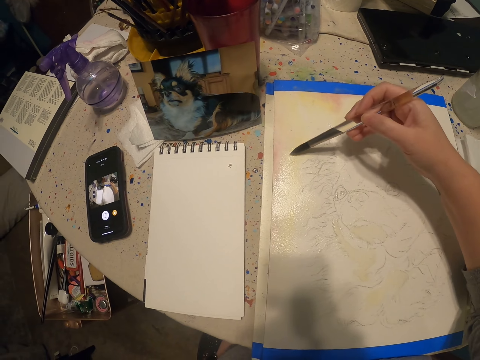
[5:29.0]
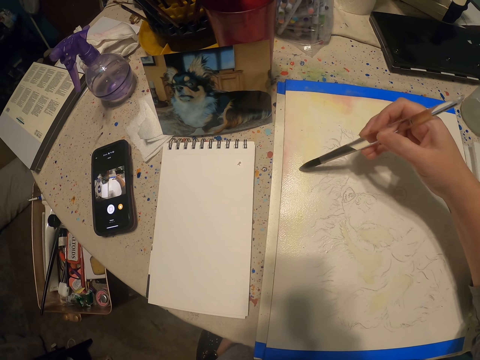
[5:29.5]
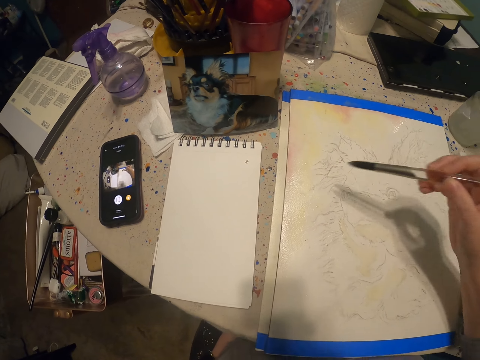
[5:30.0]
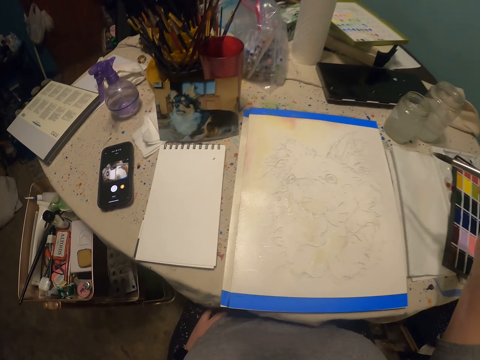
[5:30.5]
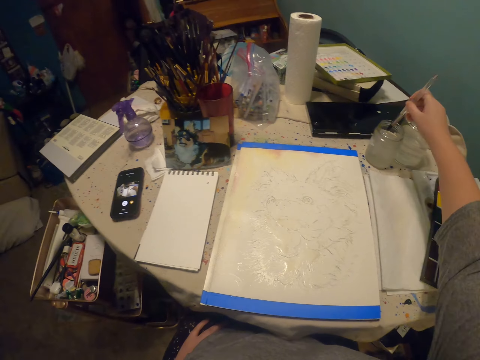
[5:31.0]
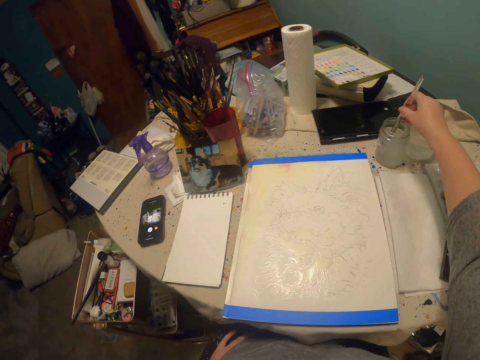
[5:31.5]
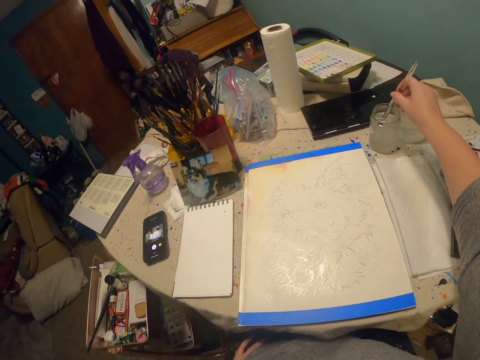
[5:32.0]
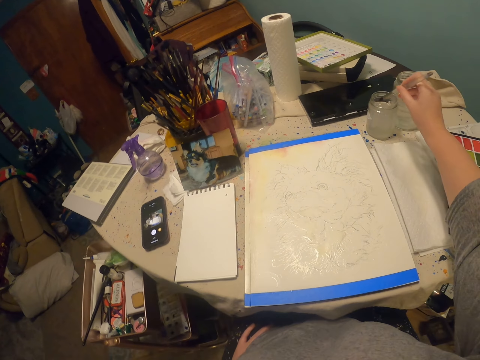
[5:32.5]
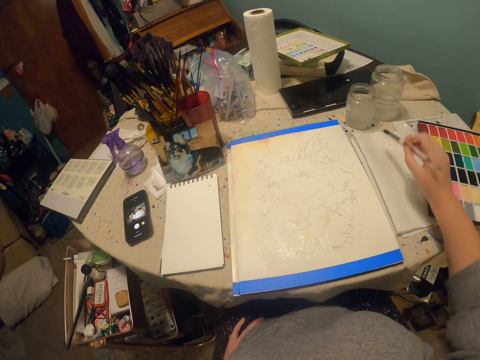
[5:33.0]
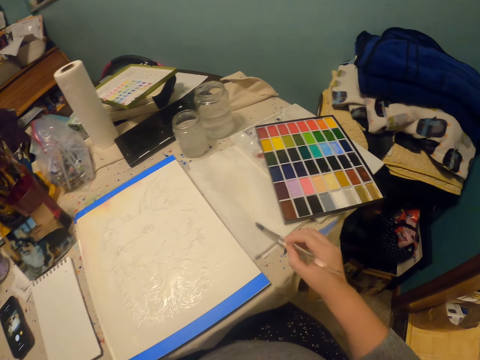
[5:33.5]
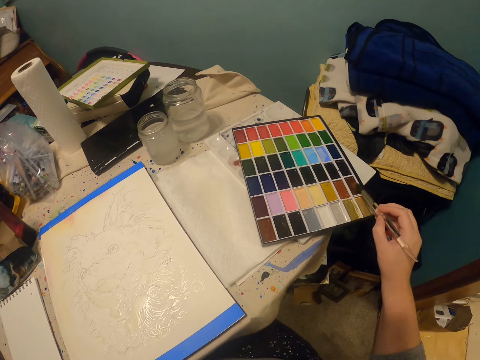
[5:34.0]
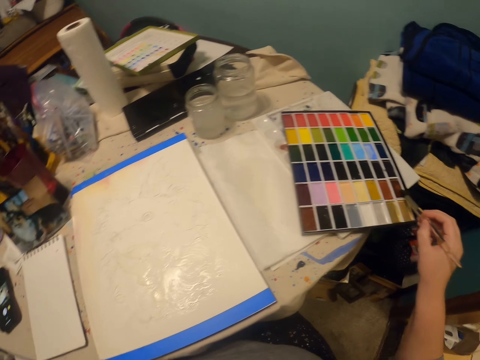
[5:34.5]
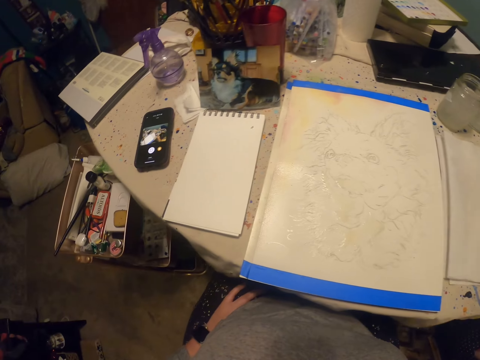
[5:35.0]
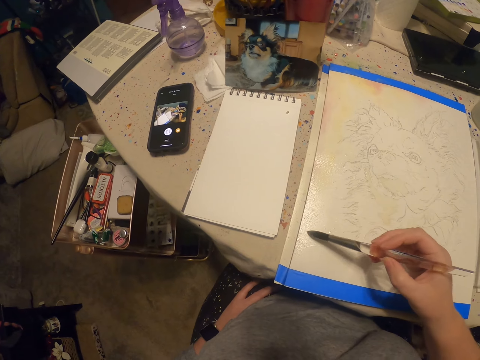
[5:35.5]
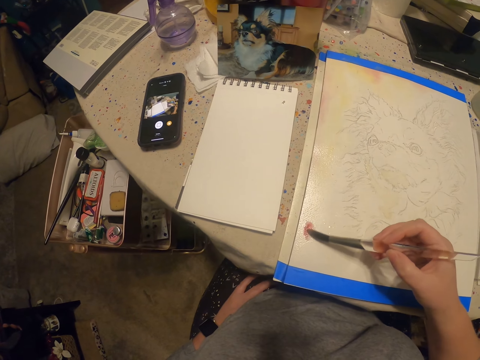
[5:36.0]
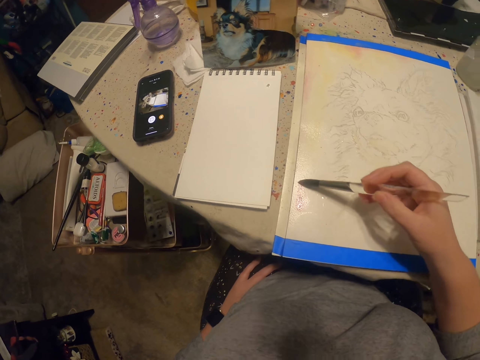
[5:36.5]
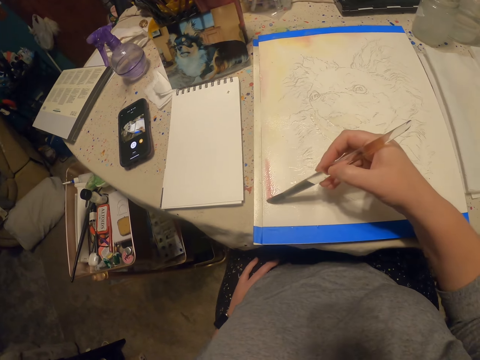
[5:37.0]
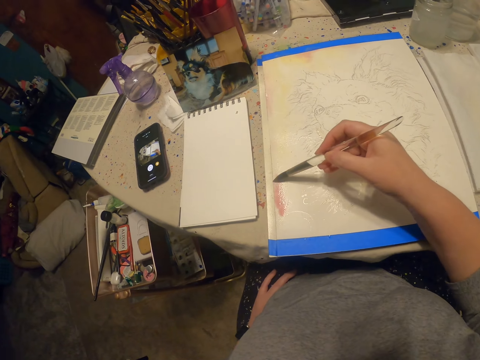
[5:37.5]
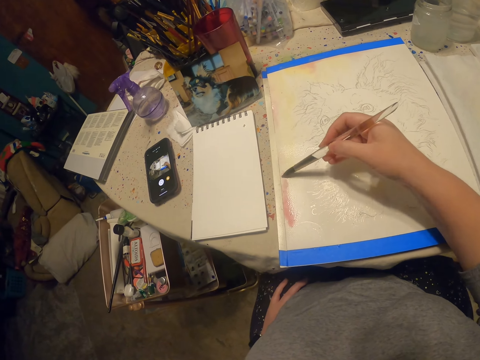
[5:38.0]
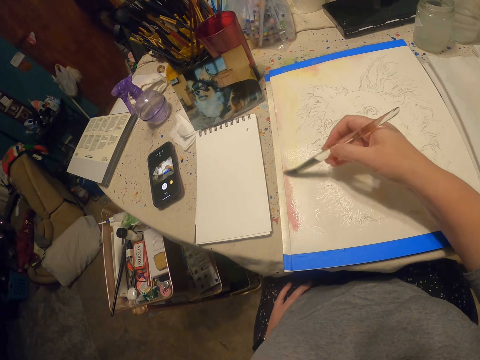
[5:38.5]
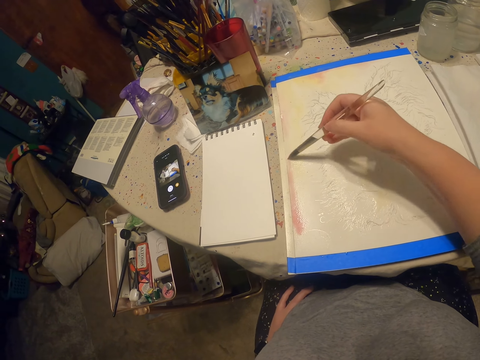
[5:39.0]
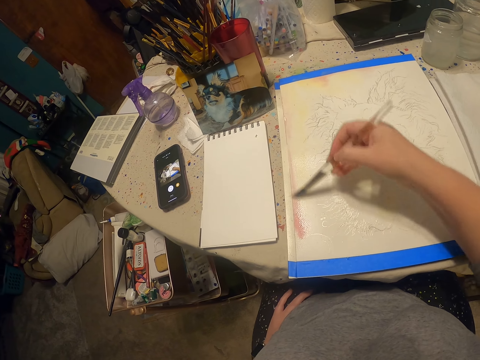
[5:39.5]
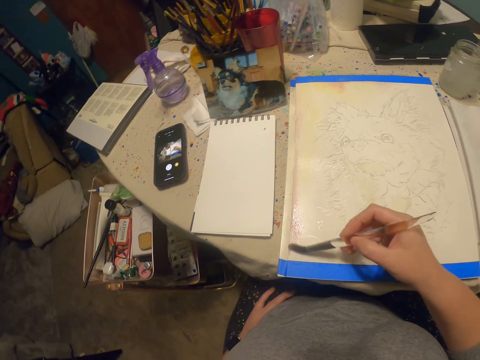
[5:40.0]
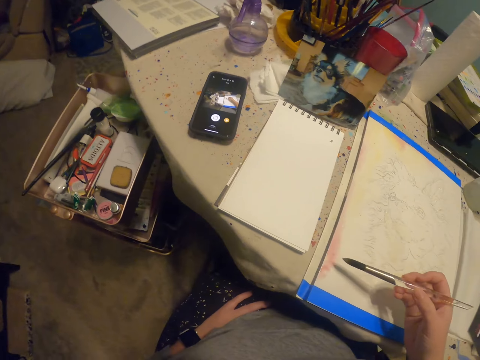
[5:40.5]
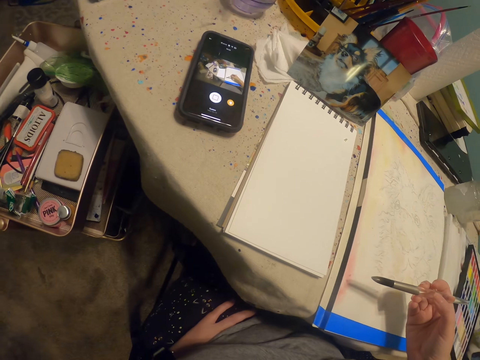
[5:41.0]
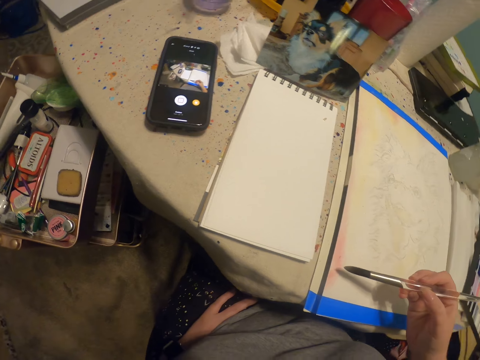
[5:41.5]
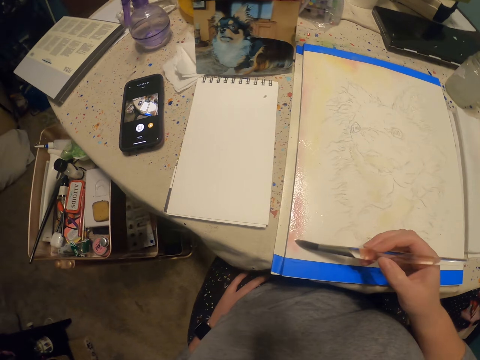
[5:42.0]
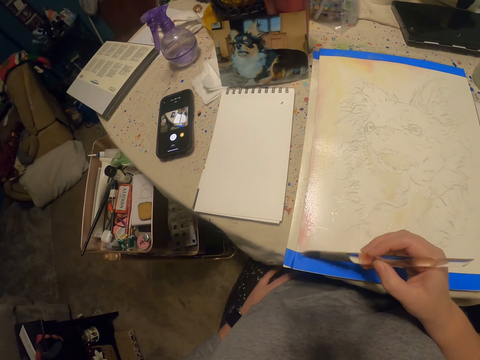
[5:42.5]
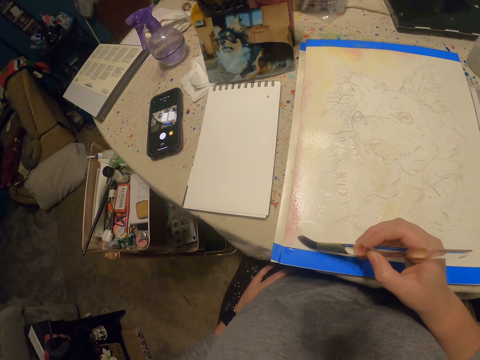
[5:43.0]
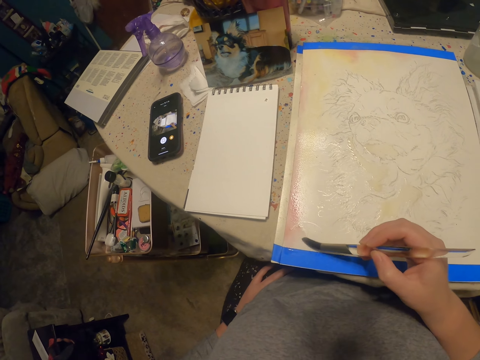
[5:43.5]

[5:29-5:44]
The camera wearer dips a paint brush in a jar of water. They wipe the tip of the brush on the paper or cloth. They immerse the brush in watercolor. They draw on the paper and paint on the paper.

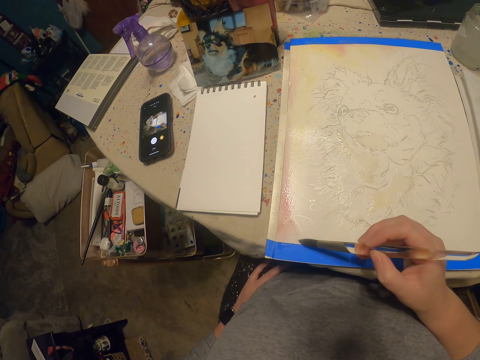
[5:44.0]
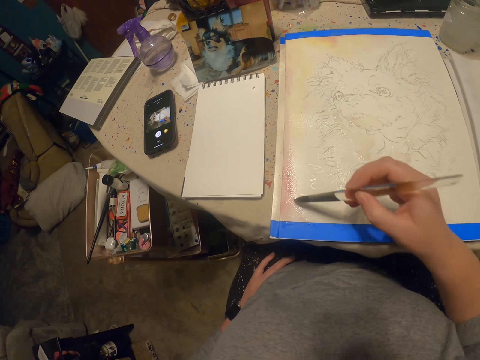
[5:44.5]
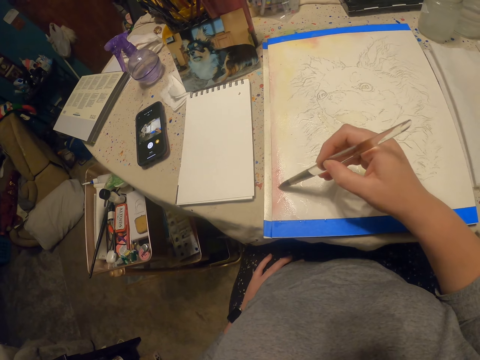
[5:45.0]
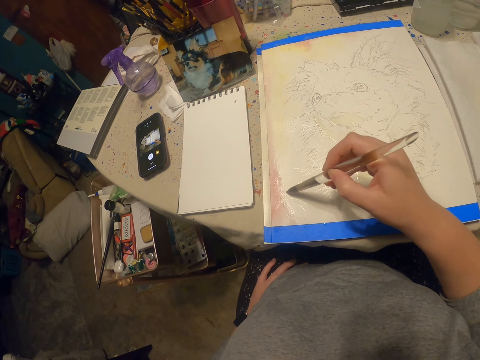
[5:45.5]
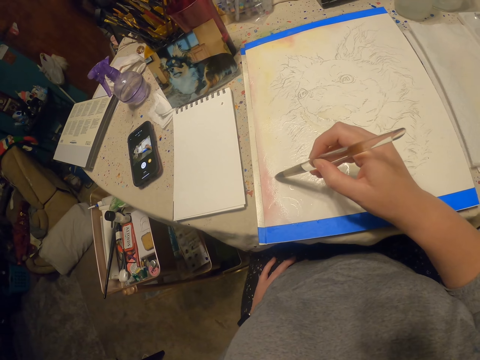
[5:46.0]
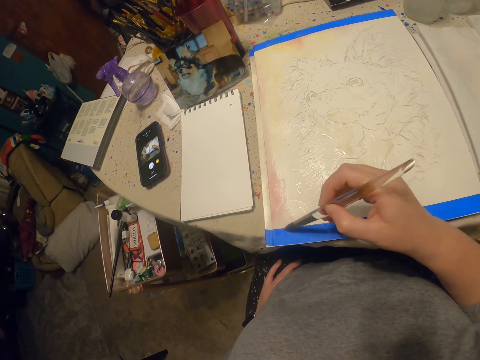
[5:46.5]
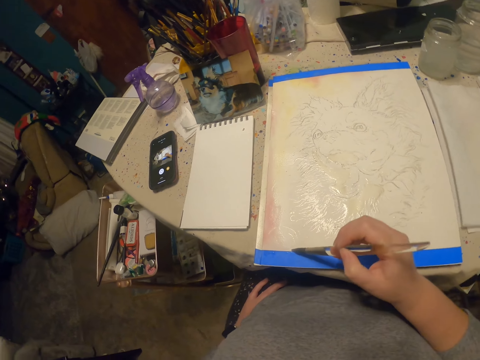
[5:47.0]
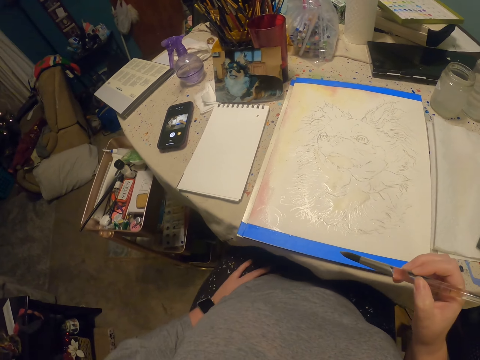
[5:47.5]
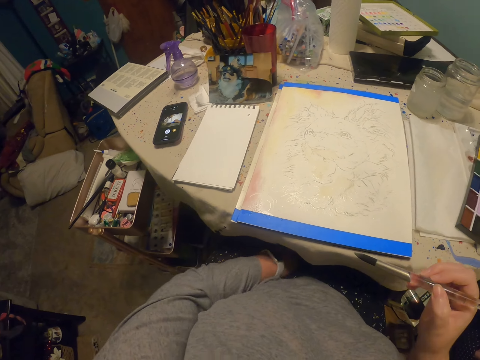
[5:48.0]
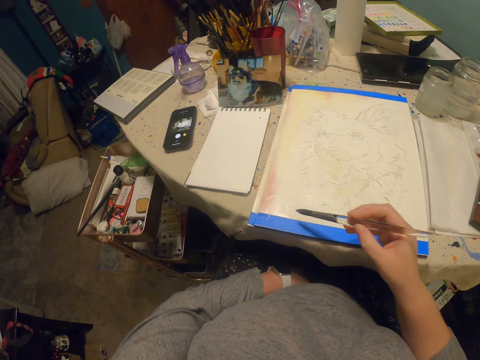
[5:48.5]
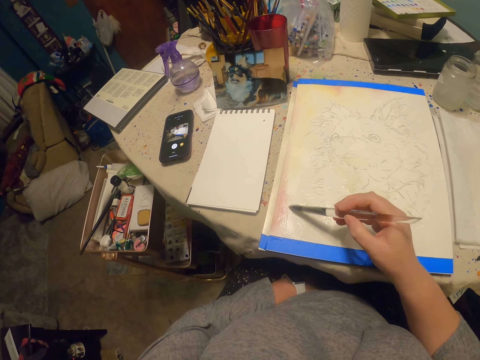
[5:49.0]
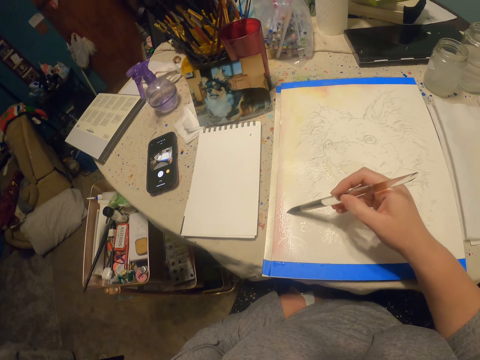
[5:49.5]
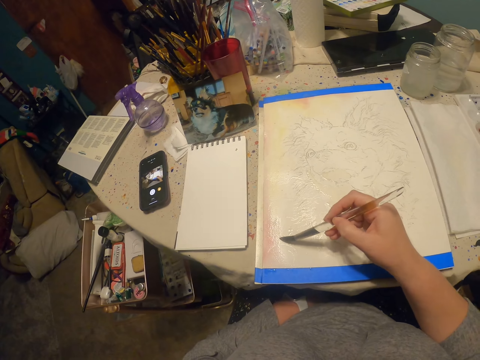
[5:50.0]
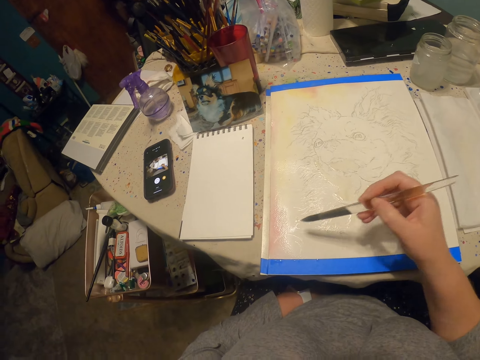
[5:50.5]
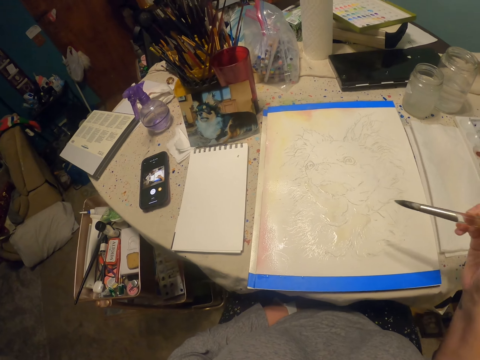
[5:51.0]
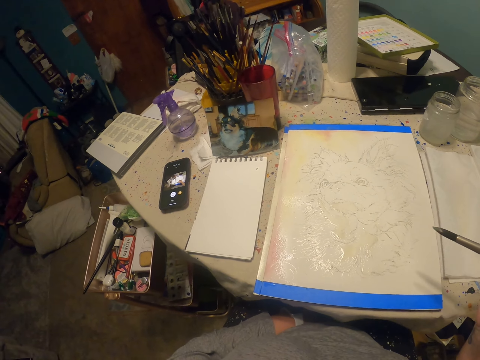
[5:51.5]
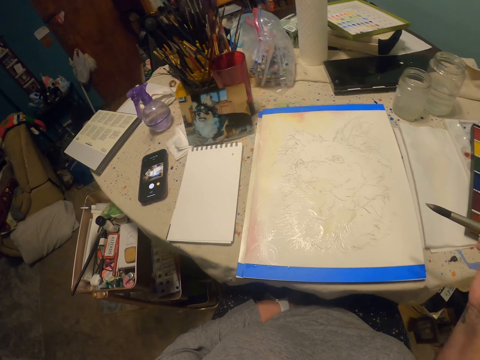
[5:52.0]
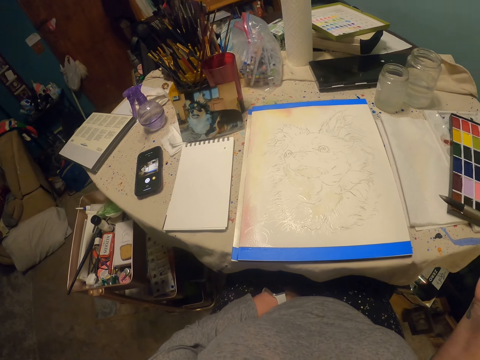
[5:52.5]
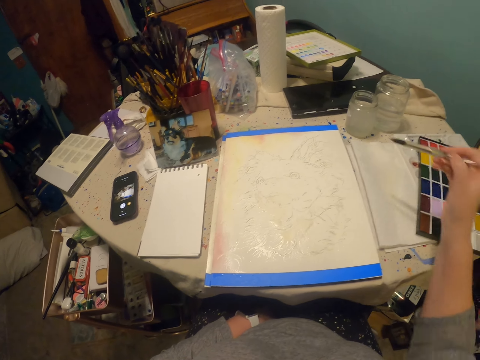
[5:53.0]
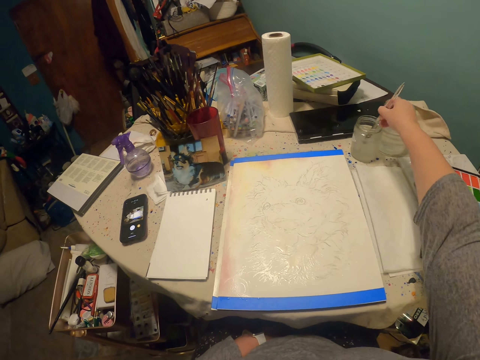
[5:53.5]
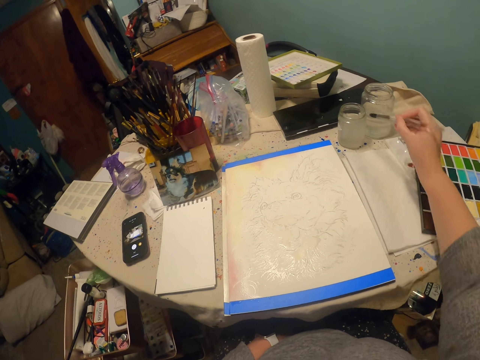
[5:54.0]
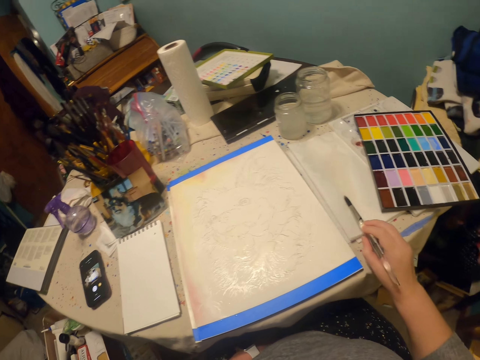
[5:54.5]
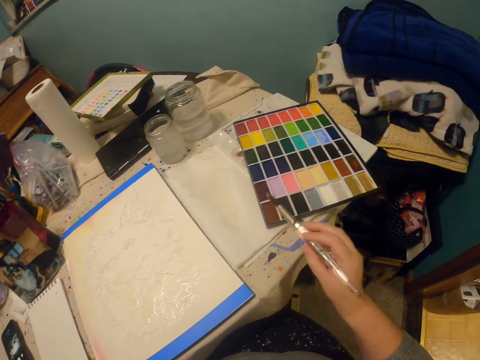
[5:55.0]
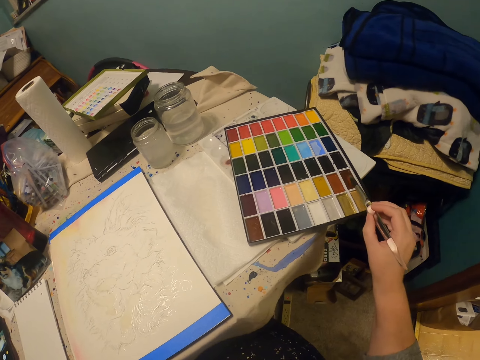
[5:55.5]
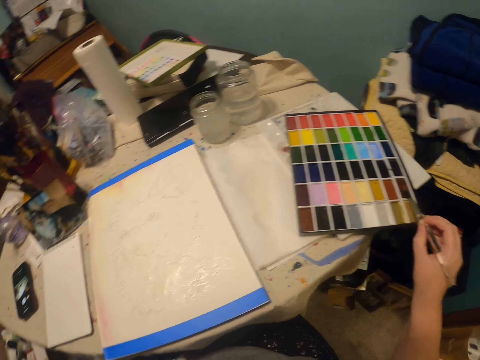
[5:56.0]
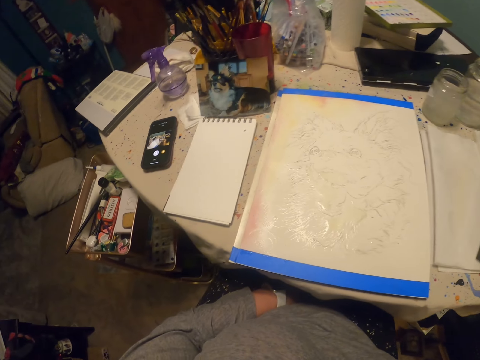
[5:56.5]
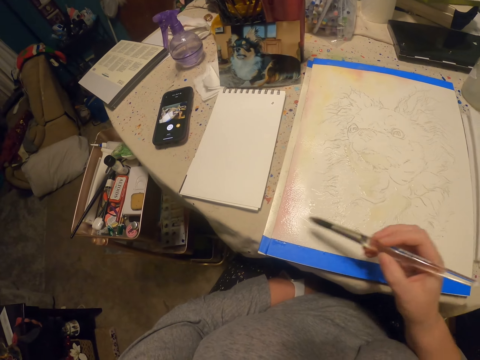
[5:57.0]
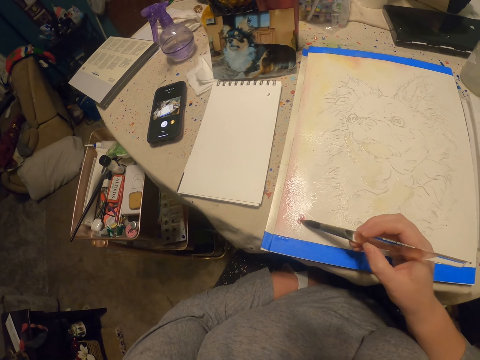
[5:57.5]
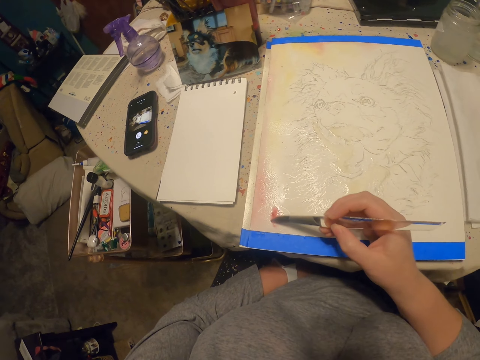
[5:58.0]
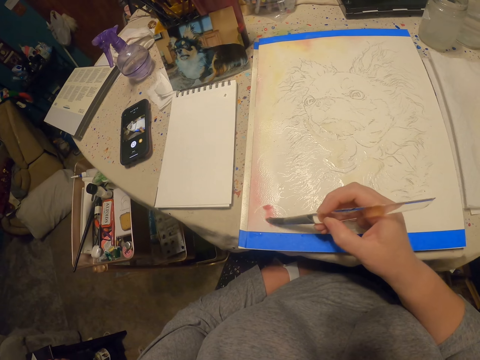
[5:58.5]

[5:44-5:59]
The camera wearer looks at the portrait. They dip the paint brush in the water can. They wipe the tip of the paint brush on the cloth or paper. They immerse the paint brush in watercolor. They paint on the paper.
